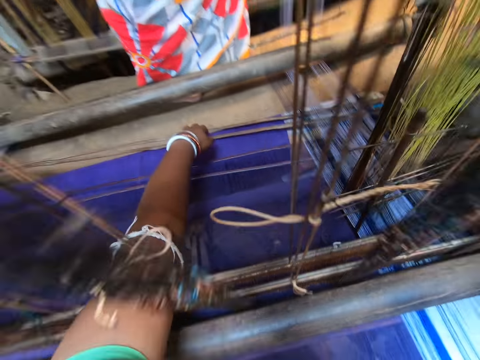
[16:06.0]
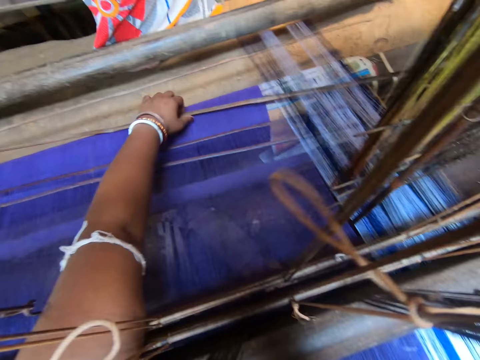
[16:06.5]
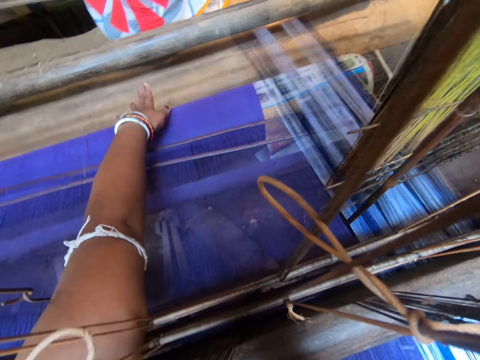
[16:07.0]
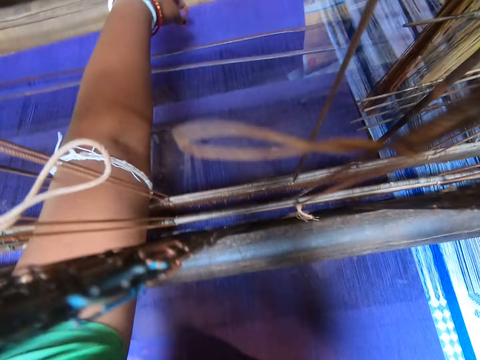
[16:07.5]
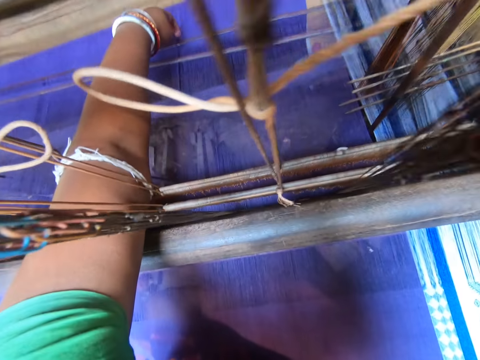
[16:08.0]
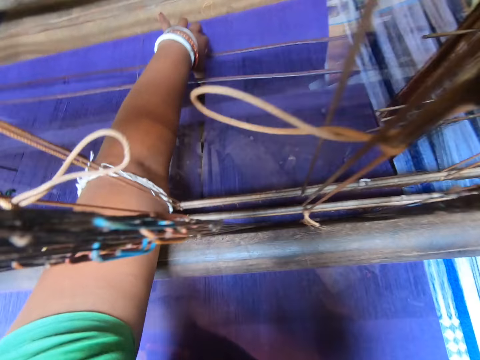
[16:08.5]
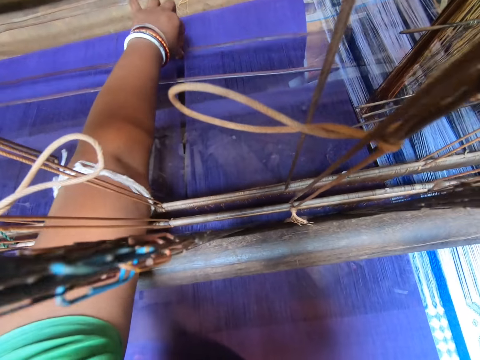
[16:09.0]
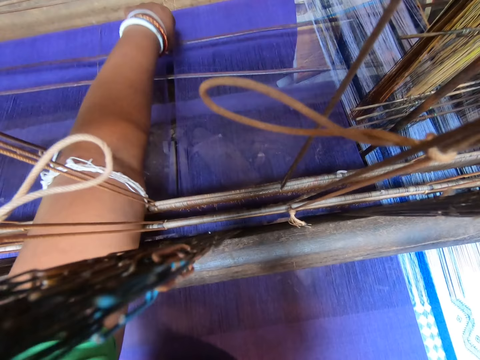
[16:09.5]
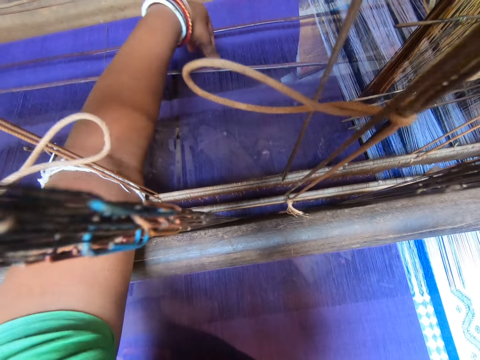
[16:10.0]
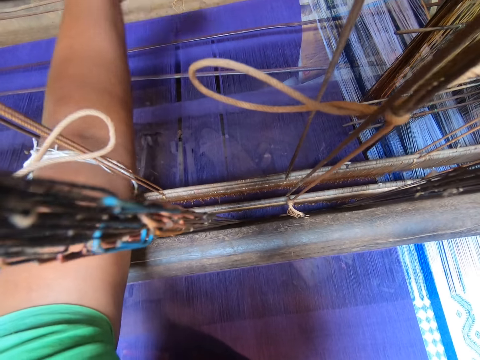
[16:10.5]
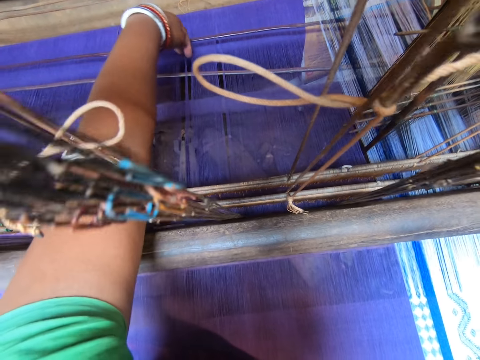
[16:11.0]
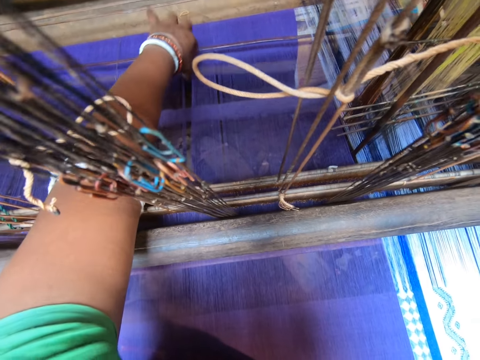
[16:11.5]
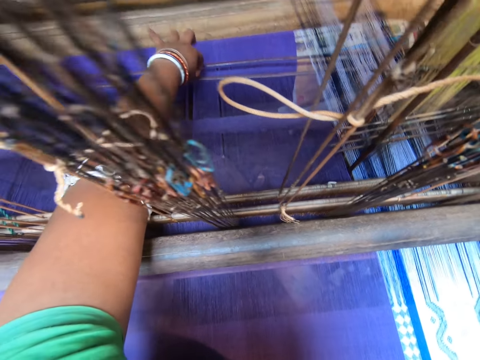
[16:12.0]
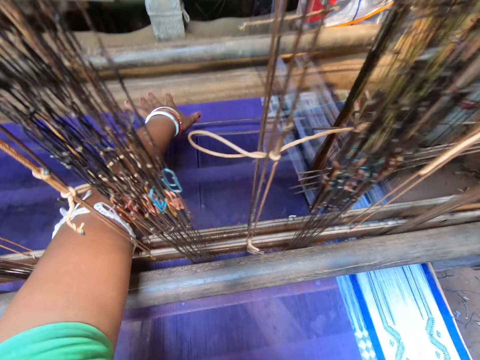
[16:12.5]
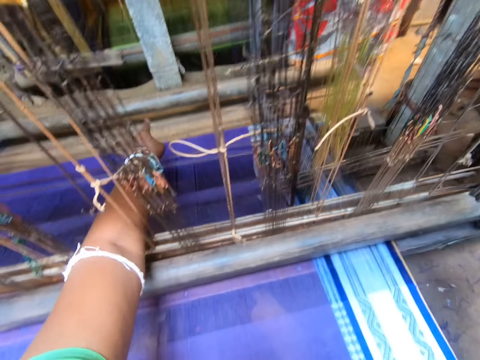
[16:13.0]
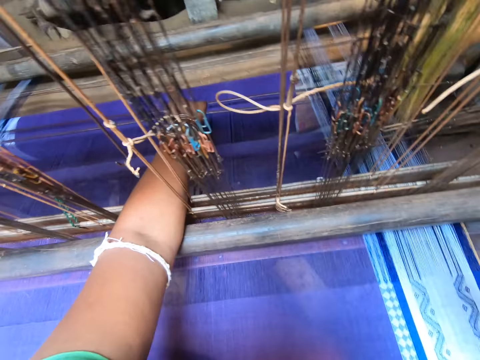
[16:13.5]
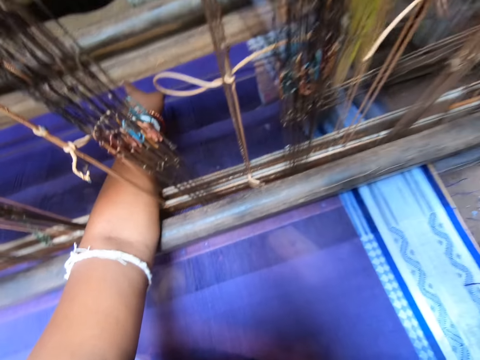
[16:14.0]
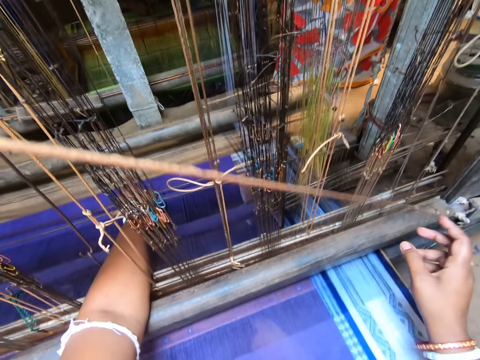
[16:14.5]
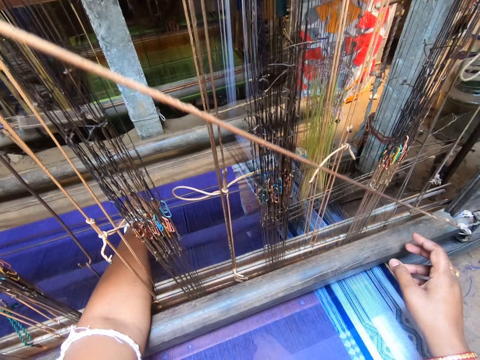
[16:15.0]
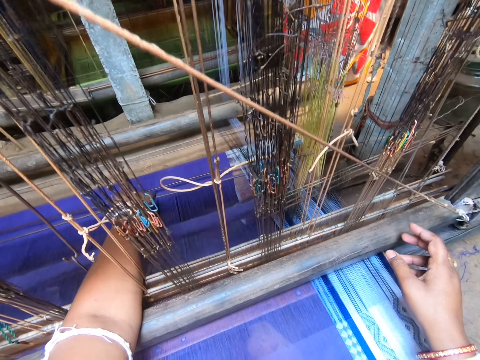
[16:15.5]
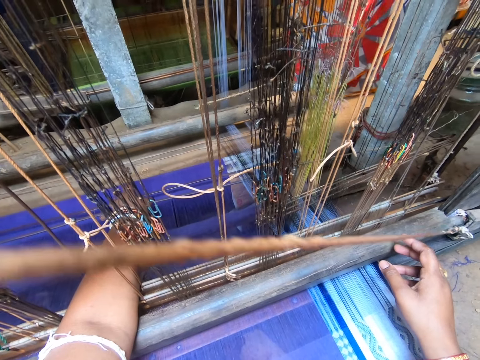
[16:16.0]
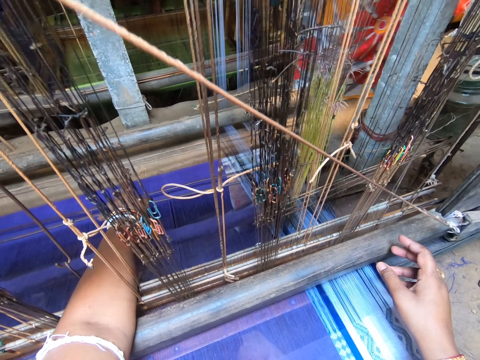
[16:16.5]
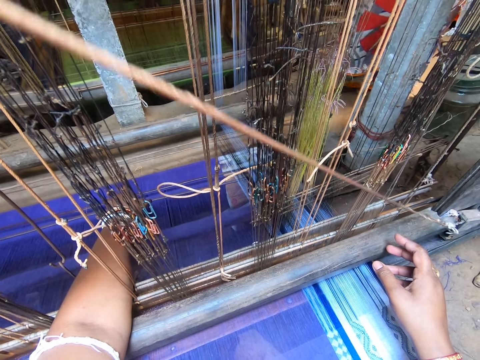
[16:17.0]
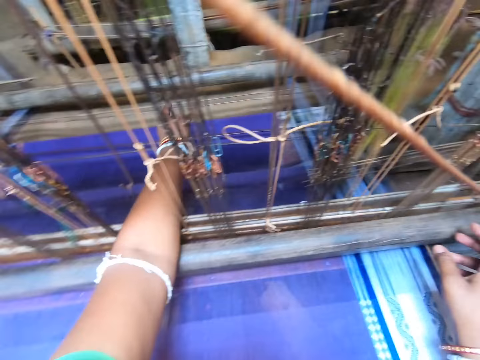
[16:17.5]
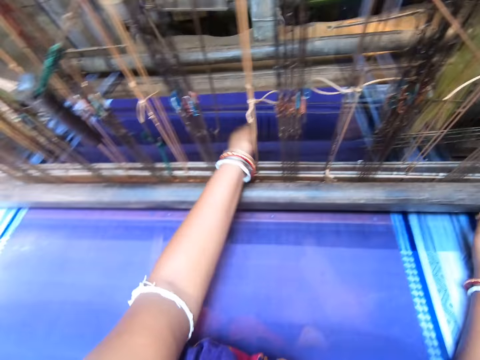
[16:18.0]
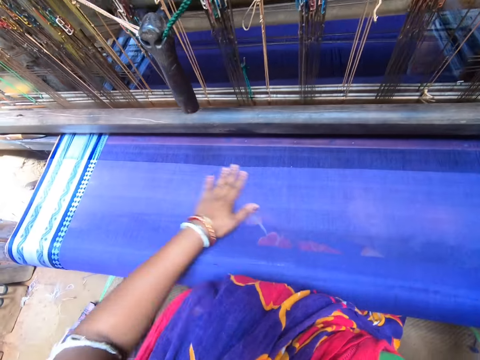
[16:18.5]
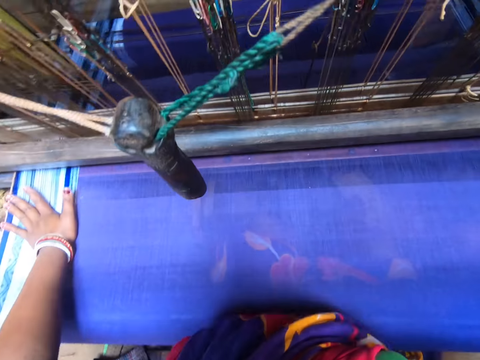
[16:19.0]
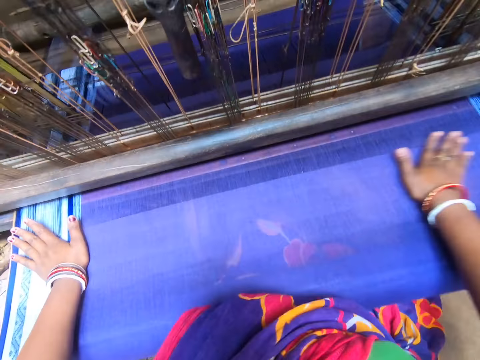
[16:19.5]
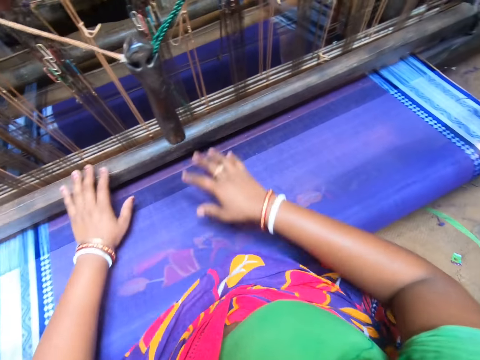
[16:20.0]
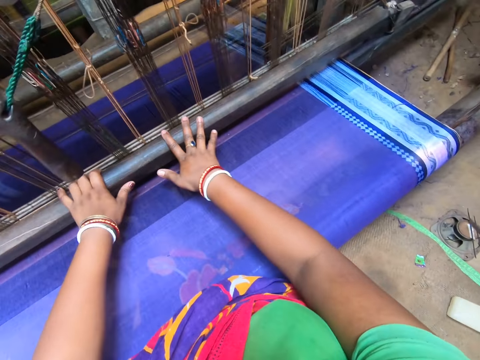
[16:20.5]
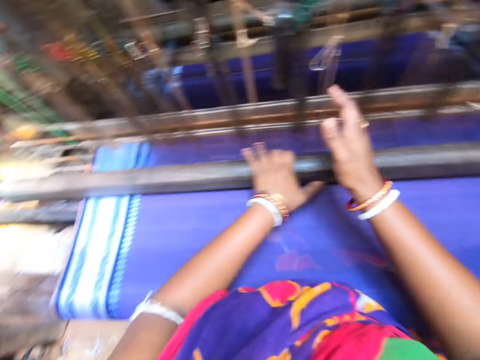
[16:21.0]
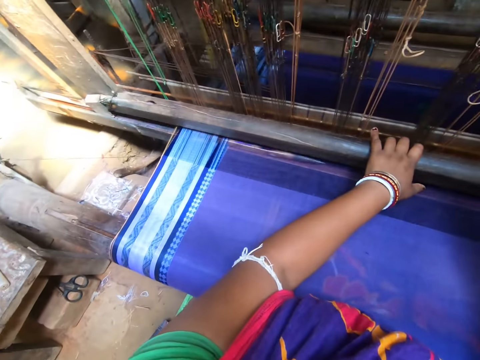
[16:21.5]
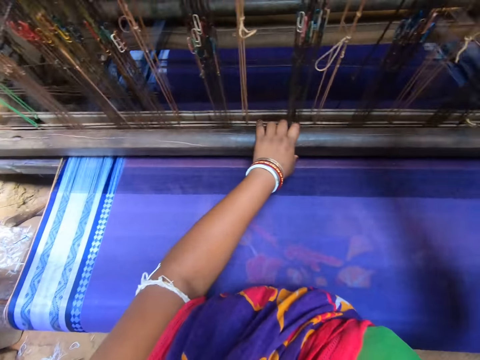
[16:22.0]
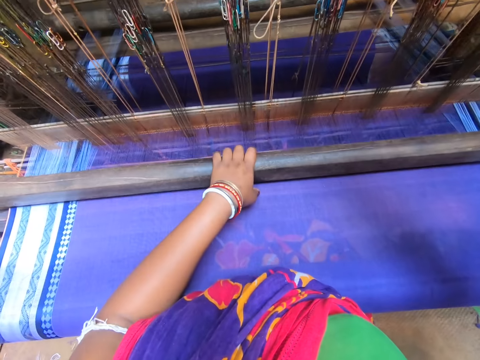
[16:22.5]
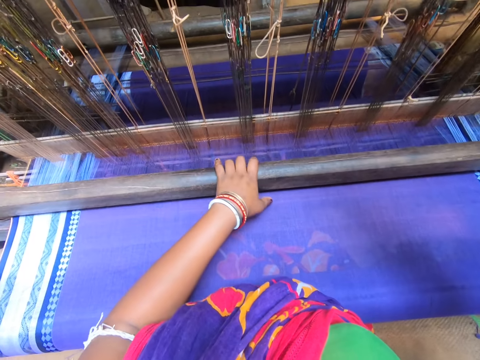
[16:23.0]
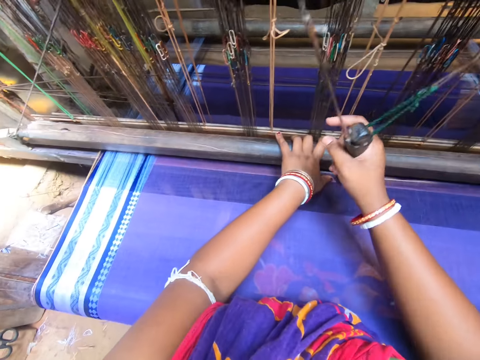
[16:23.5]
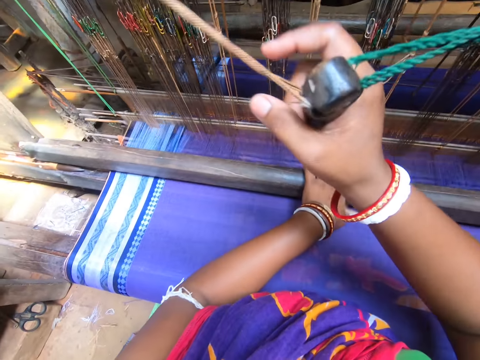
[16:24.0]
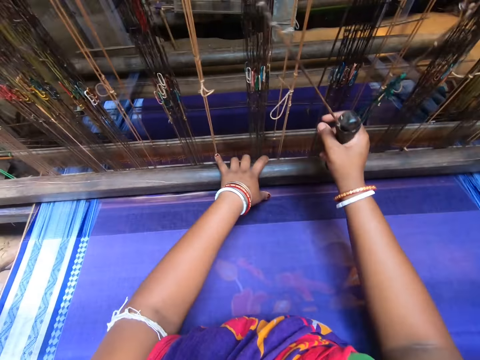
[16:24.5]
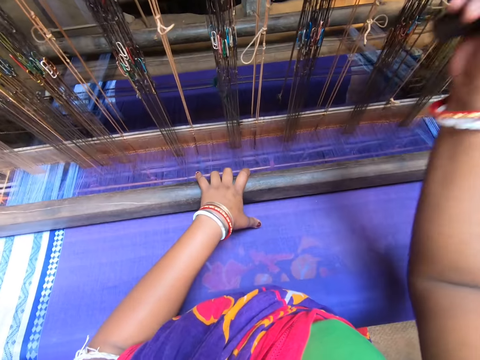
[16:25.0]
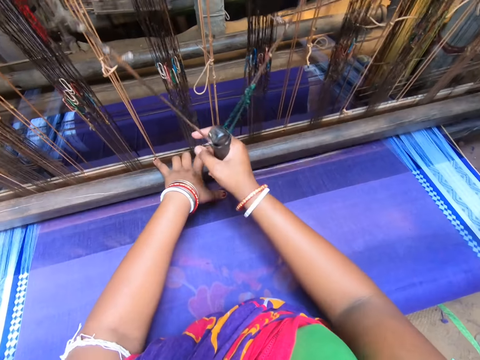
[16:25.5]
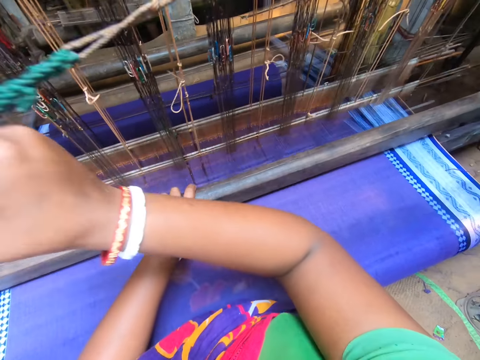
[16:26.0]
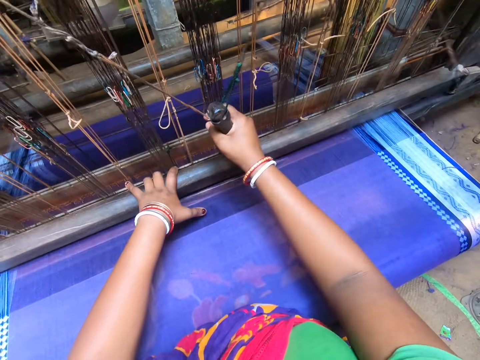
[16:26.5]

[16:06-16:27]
The camera wearer hits a stick on the floor with her left hand. She moves the metal bars. She hits the stick on the floor with her left hand again. She moves the stick in the loom with her left hand. She does it again. She hits the sticks in the loom with her left hand. She rubs the fabric with her left hand. She rubs the fabric with her right hand. She weaves the fabric with the loom with both hands. She swings the pressing handle with her left hand and moves the handle side to side.

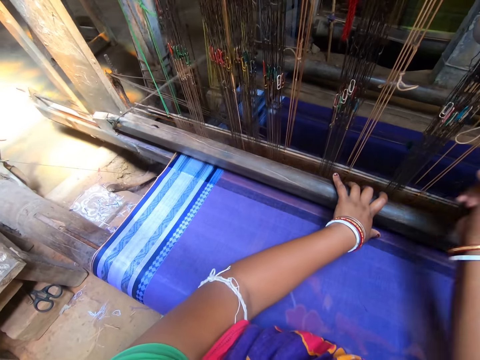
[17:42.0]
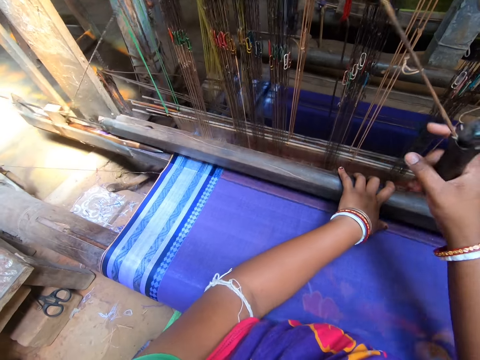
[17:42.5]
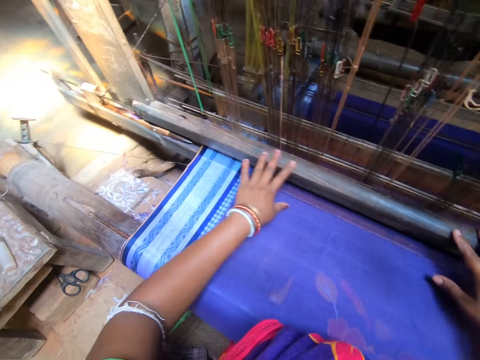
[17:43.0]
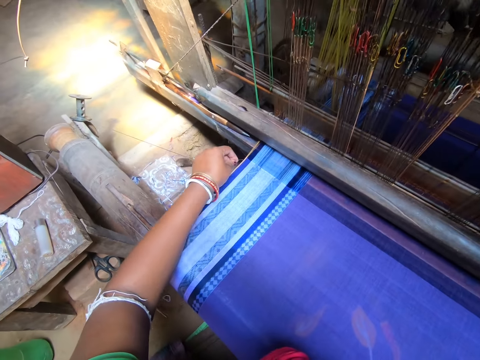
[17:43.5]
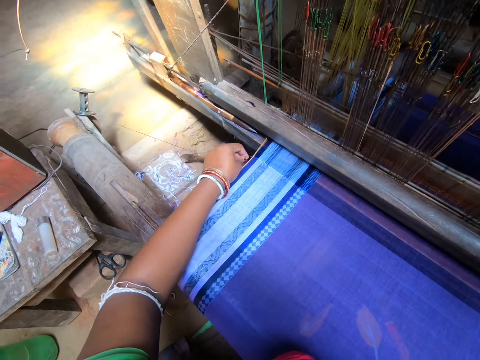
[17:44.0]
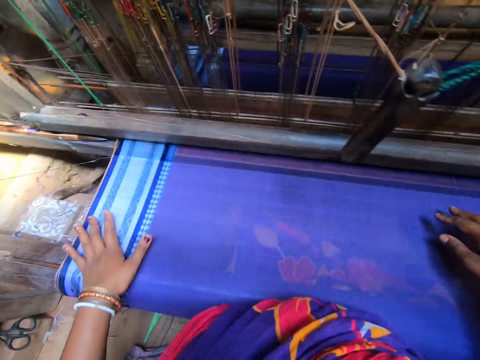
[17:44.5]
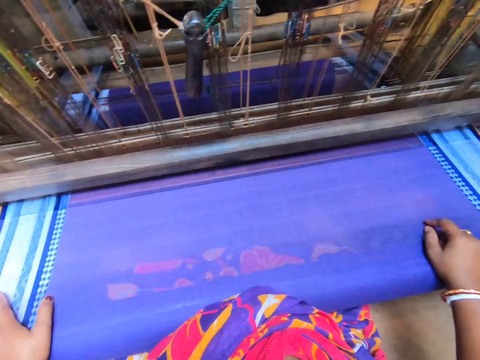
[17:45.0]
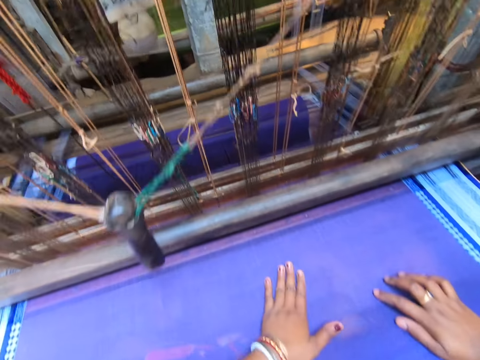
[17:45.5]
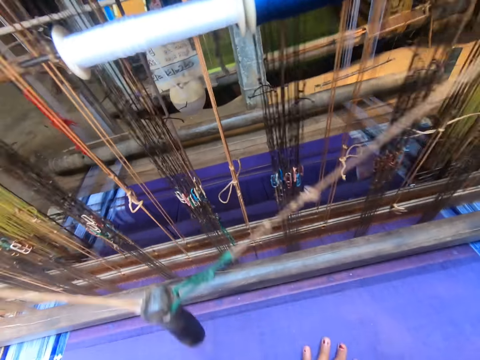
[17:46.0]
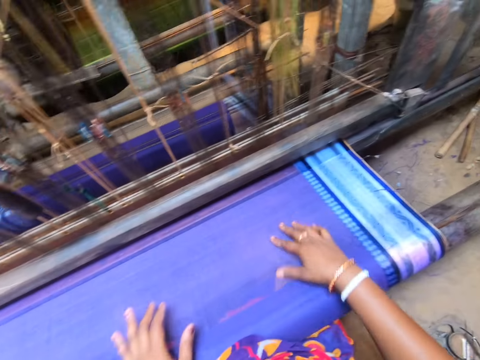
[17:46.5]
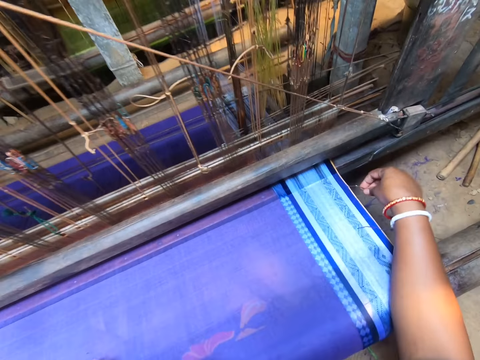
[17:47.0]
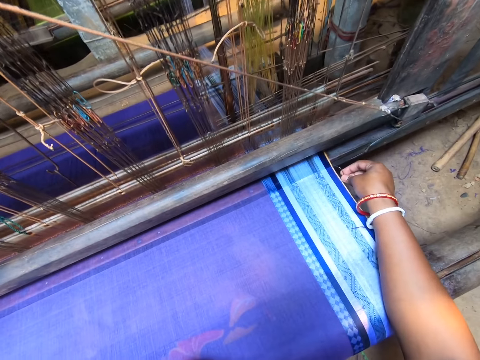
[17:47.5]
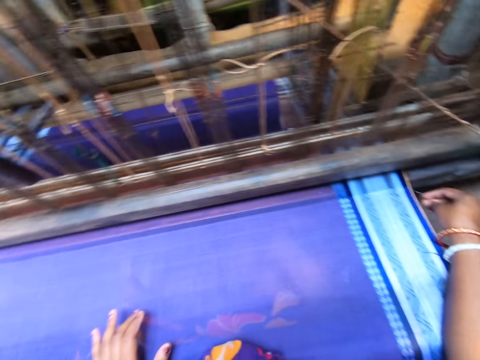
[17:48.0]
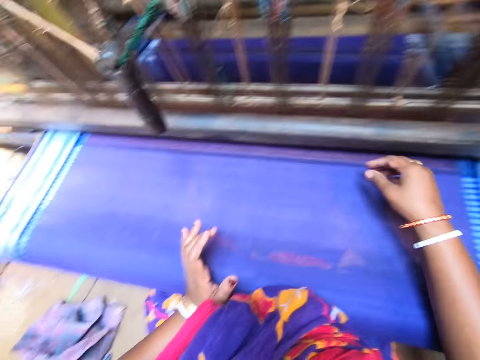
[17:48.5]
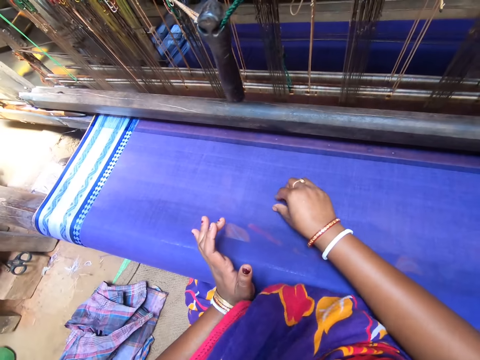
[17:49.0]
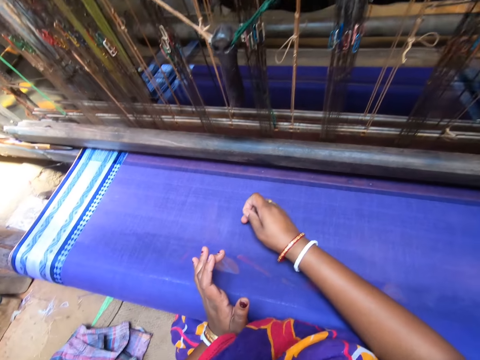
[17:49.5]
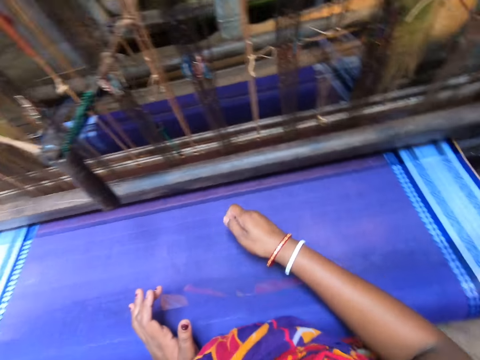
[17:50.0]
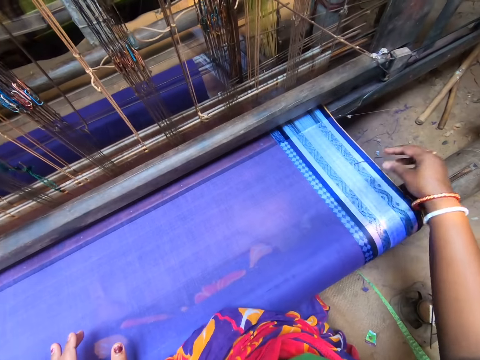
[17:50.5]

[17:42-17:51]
The camera wearer adjusts a thread in the loom with her left hand. She rubs the fabric with her left hand. She adjusts the thread in the loom with her right hand. She picks the thread from the fabric with her right hand. She drops the thread on the floor.
